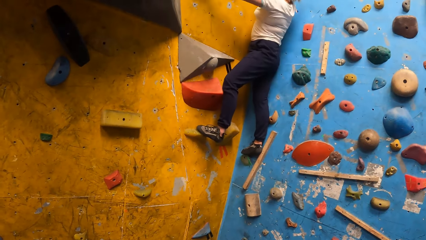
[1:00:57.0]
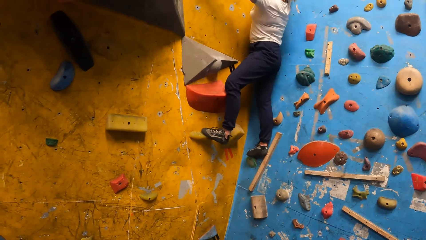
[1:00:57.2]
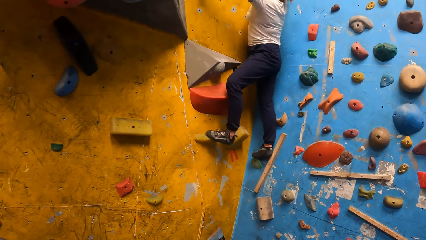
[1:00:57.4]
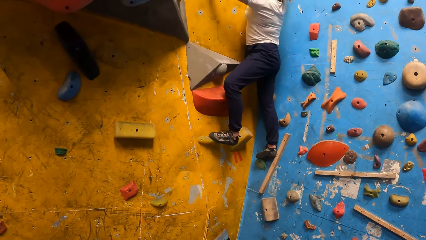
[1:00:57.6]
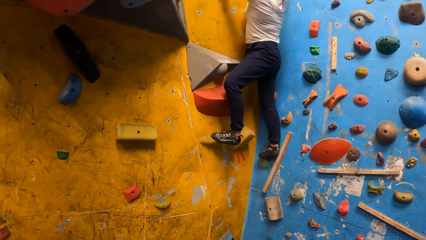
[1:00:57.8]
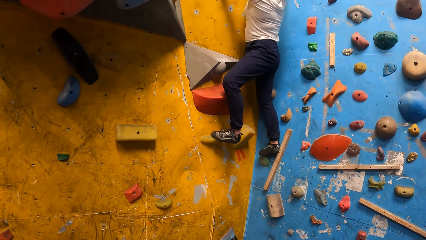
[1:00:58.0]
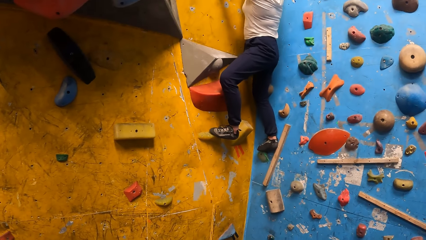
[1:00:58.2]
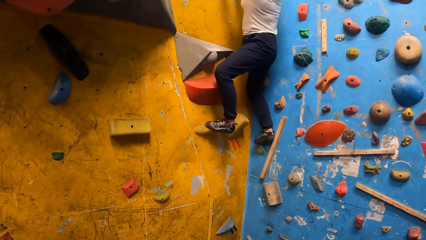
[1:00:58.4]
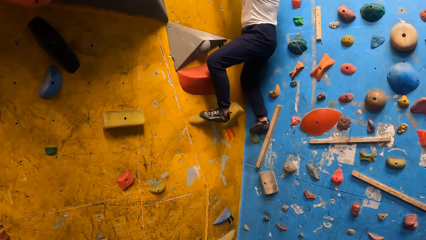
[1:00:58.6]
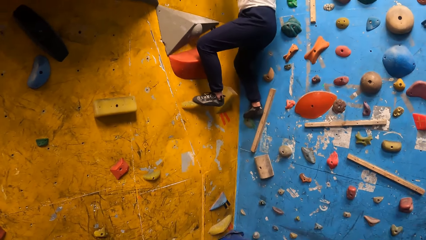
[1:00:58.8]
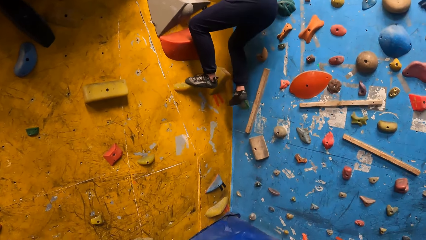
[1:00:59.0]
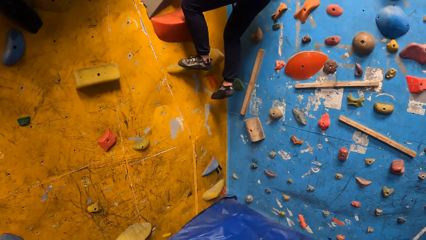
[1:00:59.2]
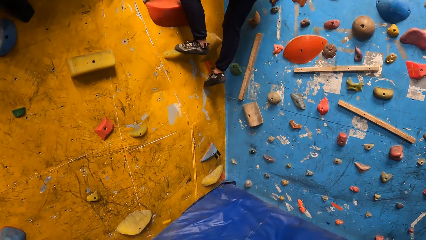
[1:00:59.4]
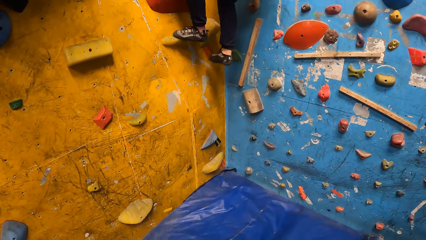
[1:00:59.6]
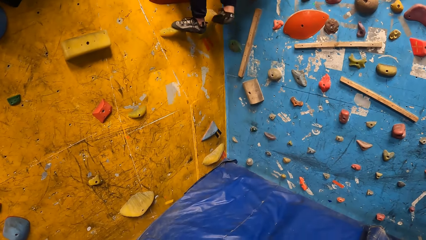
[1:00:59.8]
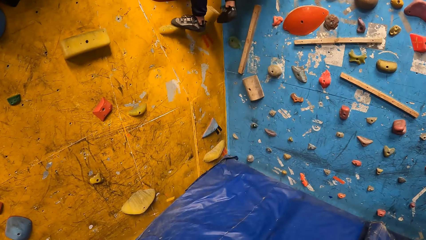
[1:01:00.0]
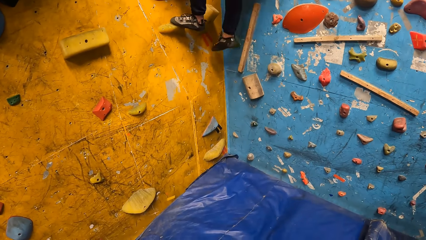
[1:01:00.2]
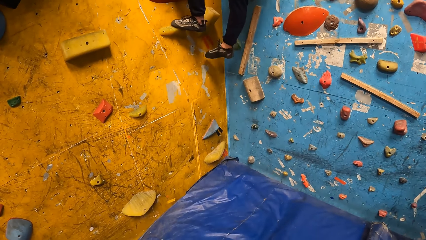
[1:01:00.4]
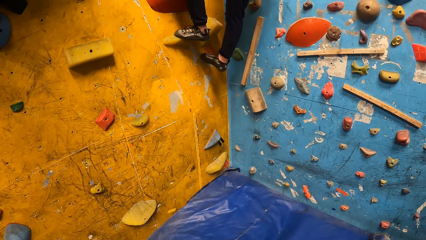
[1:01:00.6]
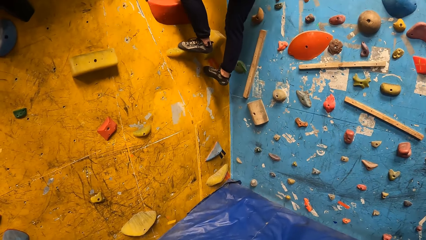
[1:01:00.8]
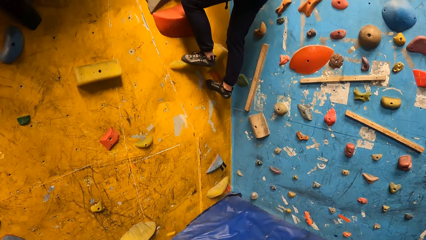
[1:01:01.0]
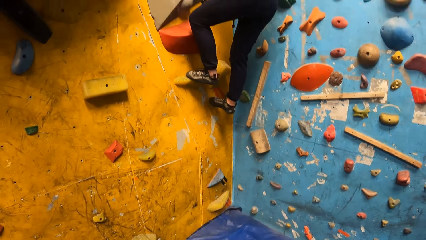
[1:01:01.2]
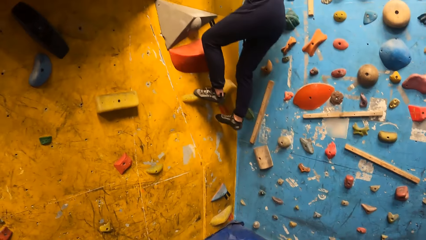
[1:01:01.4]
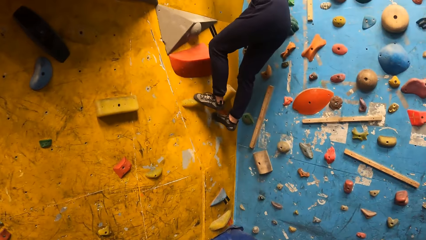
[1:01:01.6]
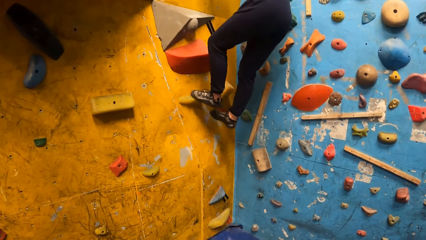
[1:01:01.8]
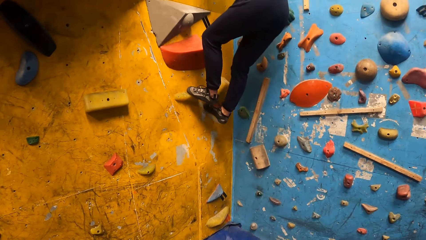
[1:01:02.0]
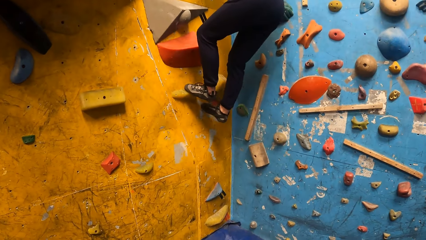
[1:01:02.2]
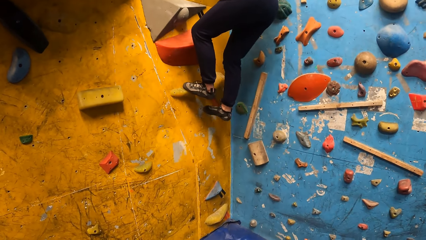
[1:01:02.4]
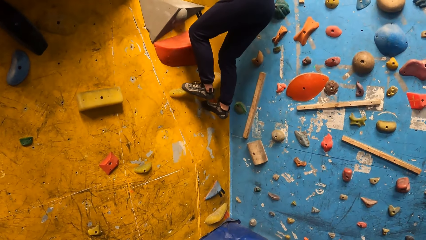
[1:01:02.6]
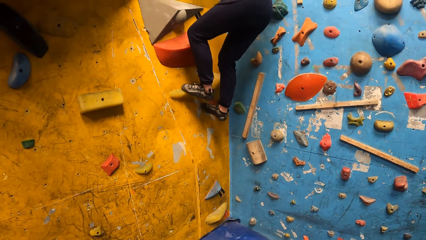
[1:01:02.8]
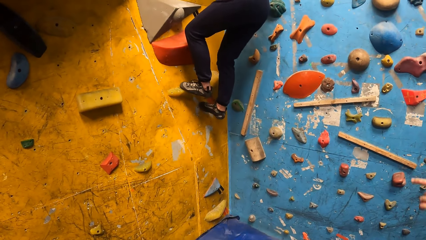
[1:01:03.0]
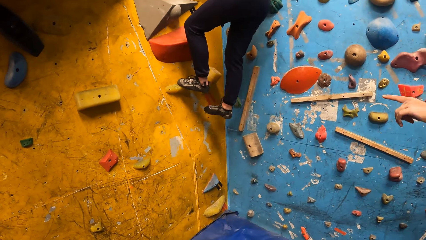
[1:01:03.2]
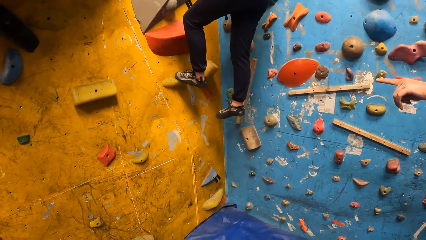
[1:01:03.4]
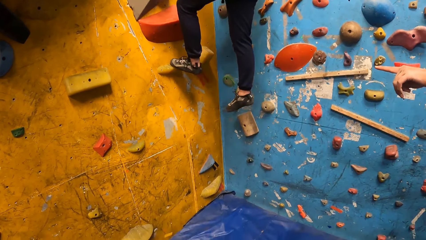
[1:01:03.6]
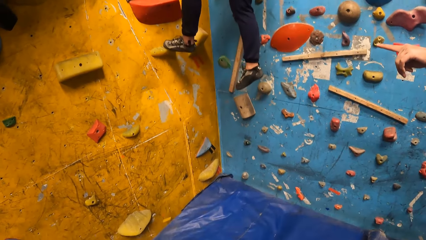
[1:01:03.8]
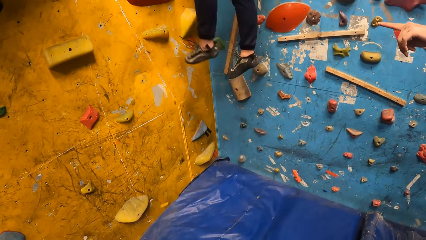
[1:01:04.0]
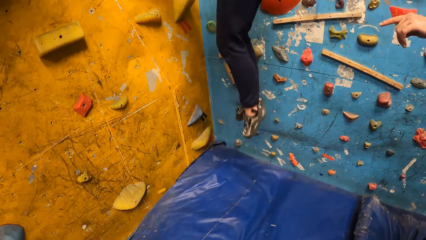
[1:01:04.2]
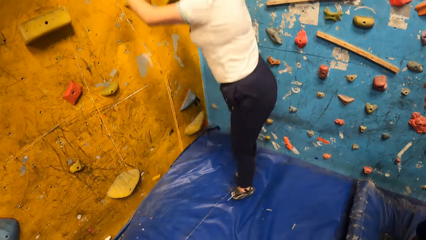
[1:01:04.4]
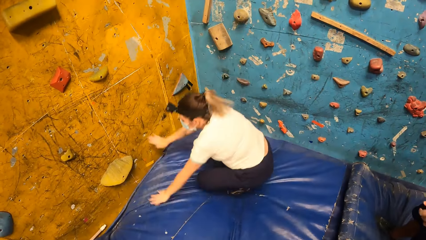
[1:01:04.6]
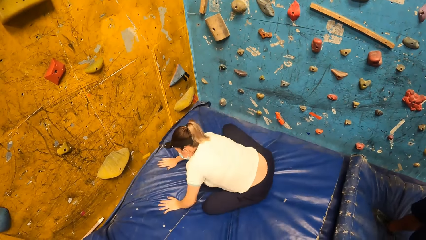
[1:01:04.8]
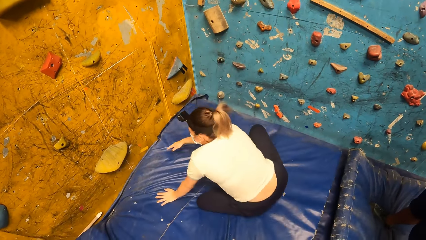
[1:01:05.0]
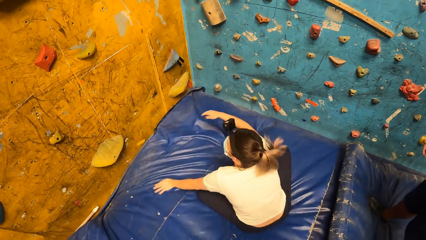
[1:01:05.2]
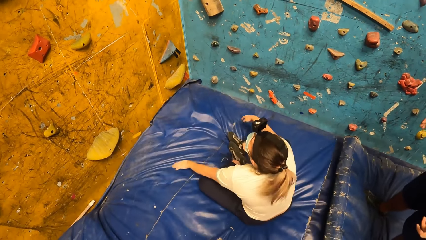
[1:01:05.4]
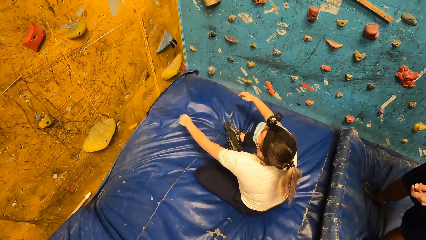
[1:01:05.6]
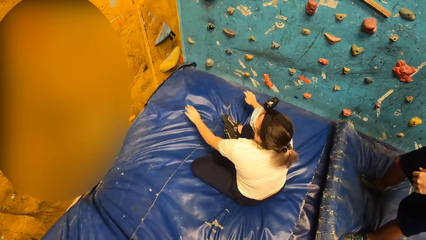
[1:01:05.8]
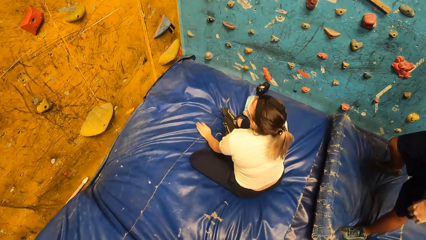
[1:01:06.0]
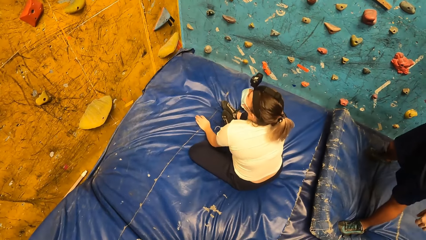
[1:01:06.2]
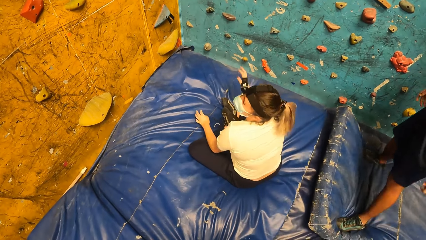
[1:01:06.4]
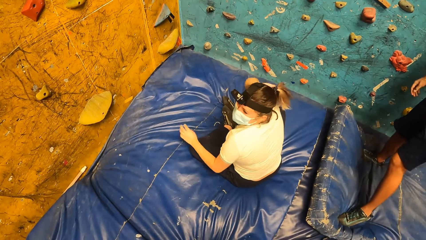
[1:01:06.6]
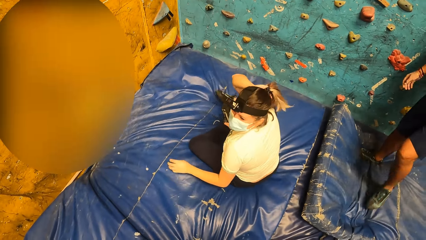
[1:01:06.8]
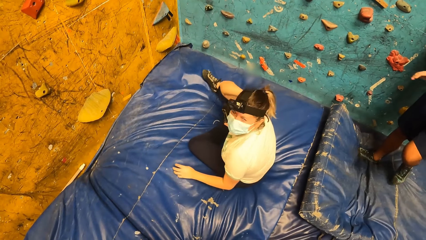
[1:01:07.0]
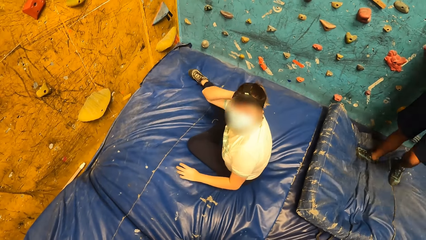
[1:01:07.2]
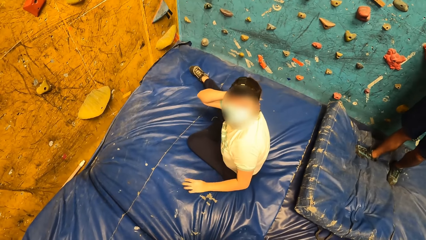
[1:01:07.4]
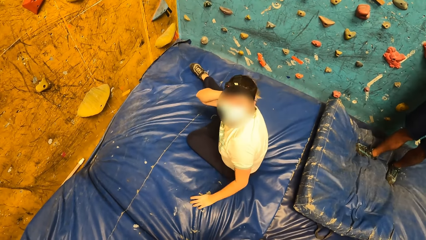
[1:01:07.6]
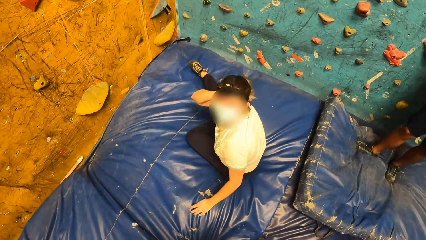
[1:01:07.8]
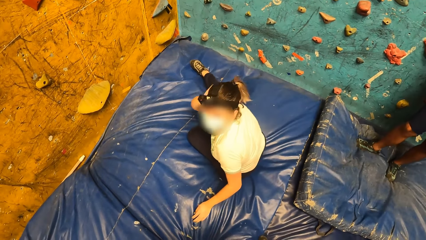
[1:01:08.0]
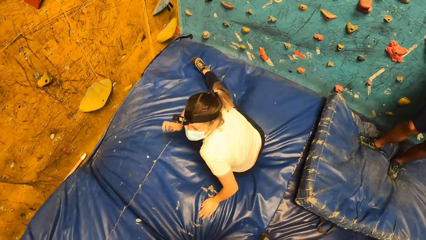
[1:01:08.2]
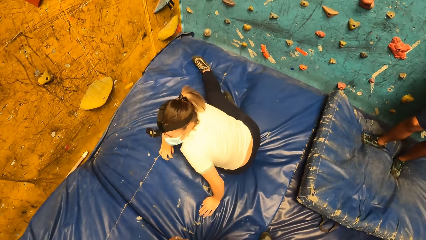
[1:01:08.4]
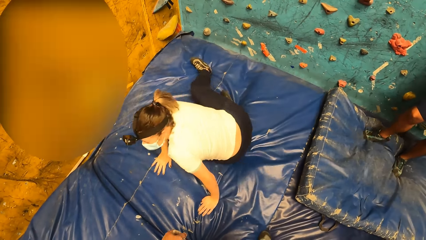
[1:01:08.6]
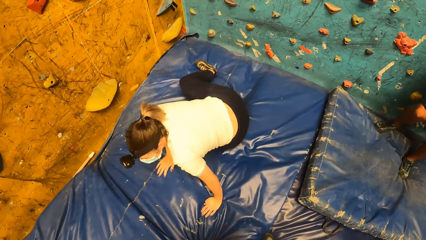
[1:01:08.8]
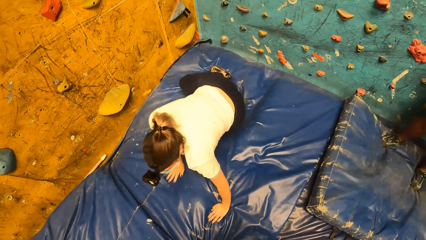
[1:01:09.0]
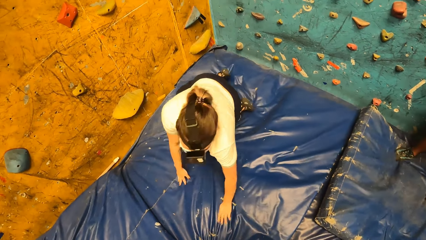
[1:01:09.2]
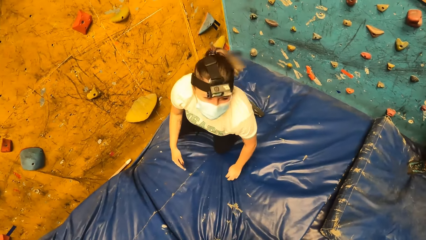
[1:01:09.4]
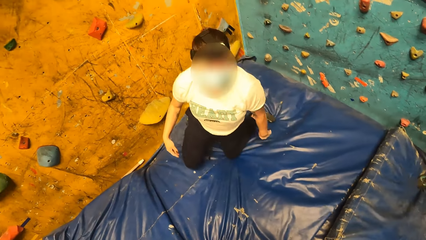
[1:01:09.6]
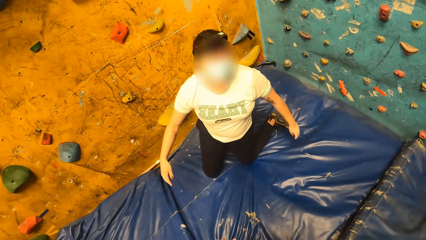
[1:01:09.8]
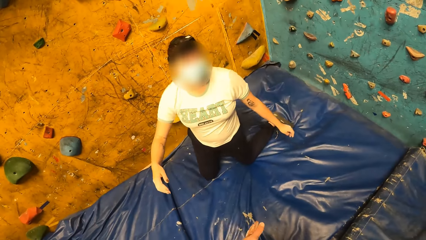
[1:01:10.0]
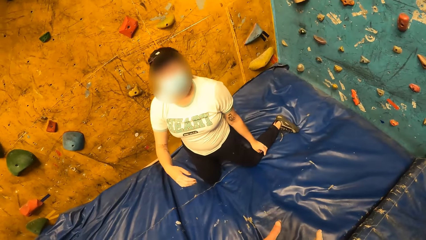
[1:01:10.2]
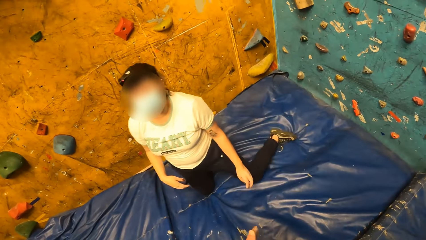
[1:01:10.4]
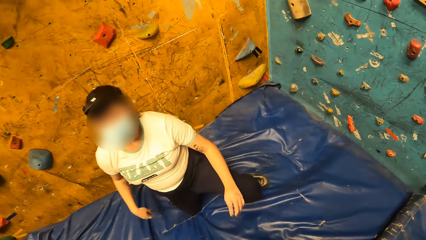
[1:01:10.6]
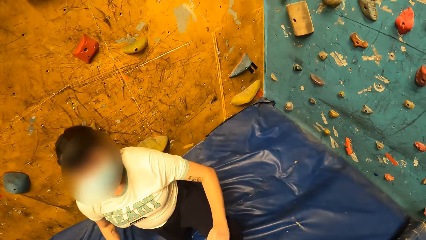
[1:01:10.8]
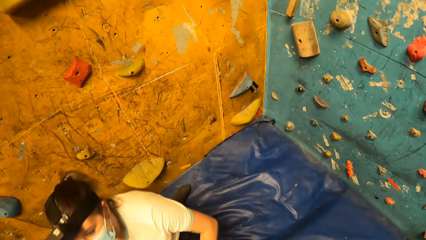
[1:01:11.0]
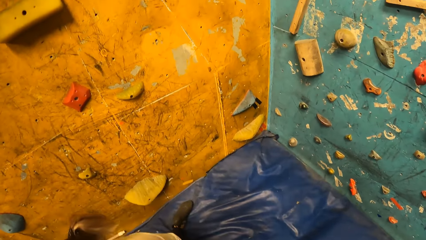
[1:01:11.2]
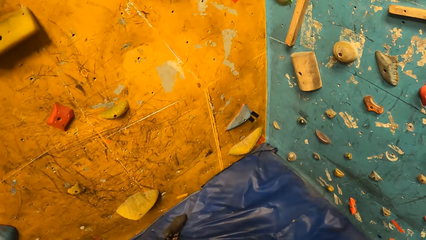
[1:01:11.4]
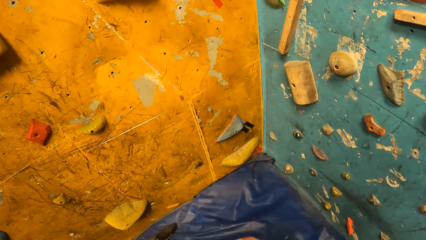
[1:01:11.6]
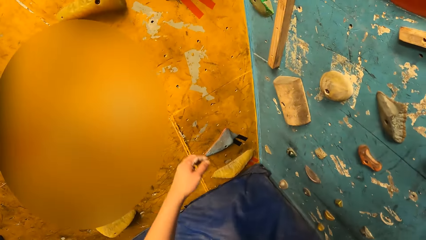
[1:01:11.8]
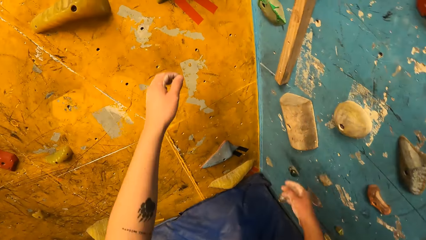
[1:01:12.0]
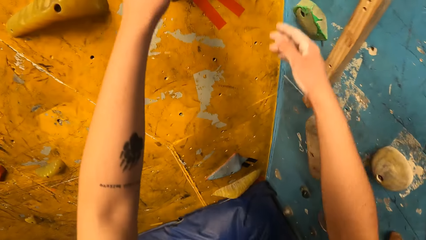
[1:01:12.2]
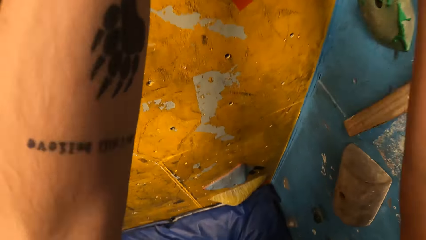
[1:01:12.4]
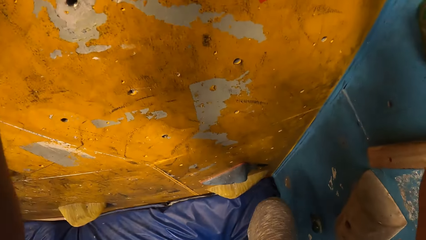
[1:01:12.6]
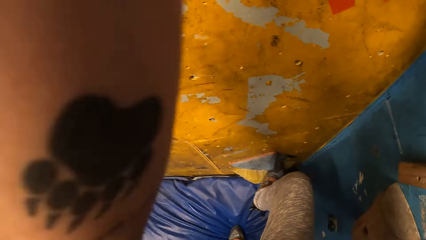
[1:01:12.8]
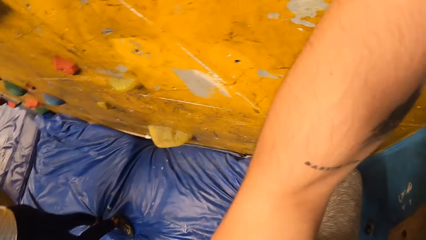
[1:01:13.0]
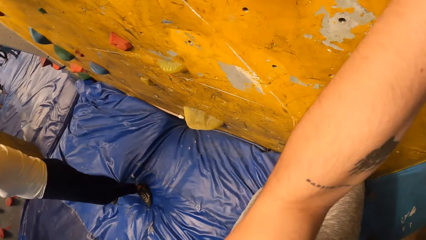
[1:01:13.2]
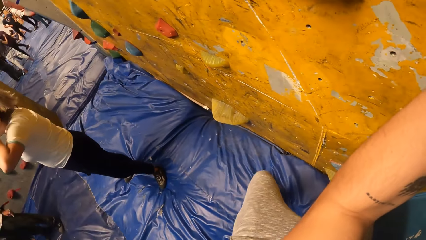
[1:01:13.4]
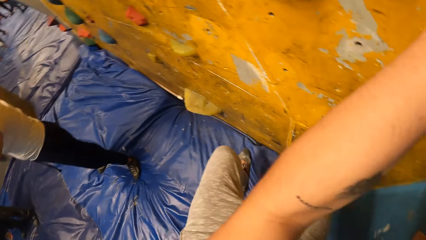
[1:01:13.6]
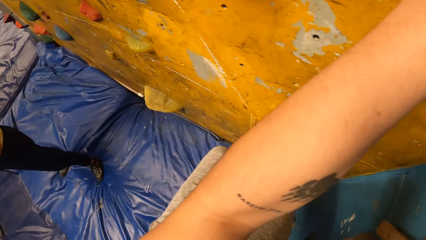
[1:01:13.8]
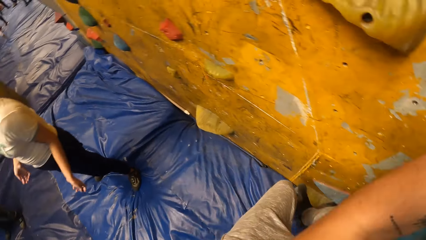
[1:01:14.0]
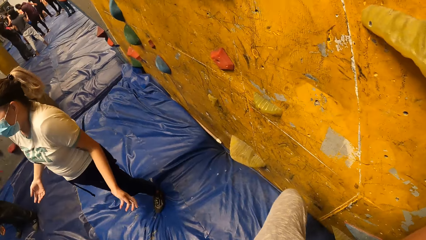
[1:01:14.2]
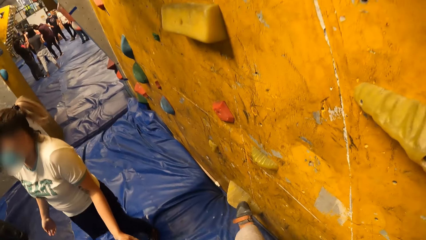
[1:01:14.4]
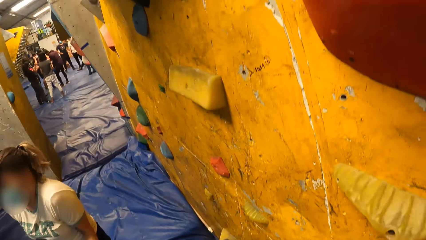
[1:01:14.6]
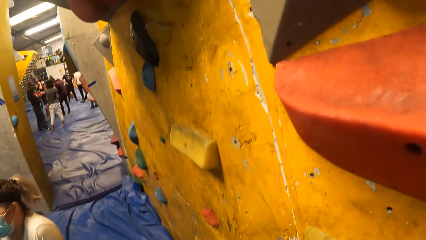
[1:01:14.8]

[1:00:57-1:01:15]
A lady swings leg on the wall. The lady jumps from the wall. The lady stands from the floor. The camera wearer walks closer to the wall and climbs on the wall. The lady stands along the wall.
